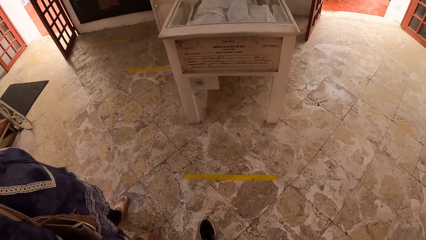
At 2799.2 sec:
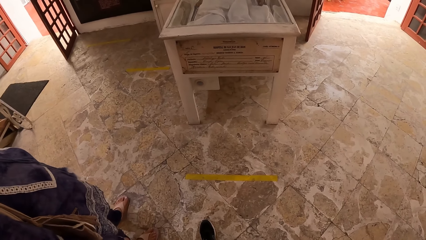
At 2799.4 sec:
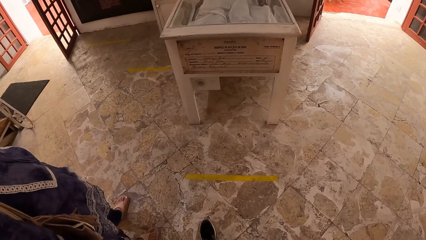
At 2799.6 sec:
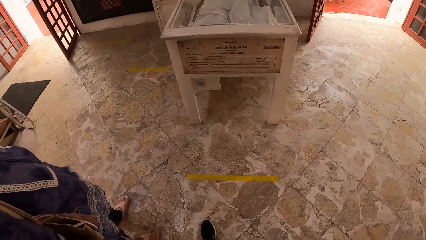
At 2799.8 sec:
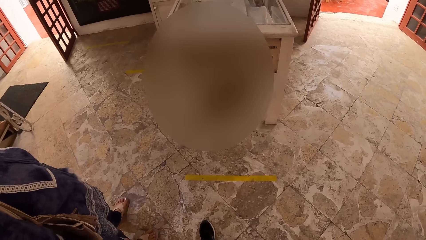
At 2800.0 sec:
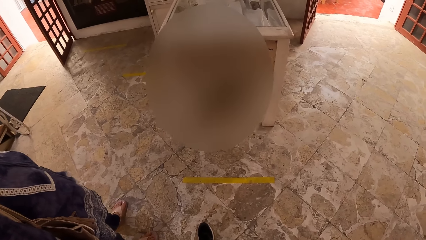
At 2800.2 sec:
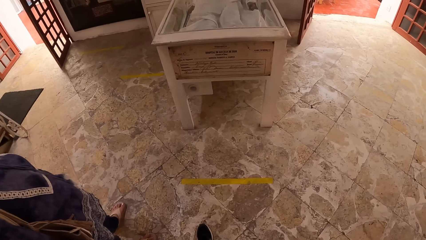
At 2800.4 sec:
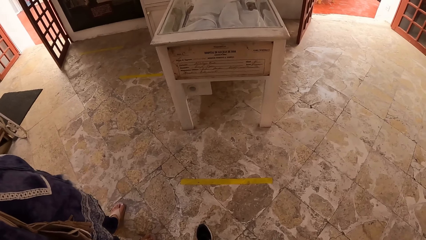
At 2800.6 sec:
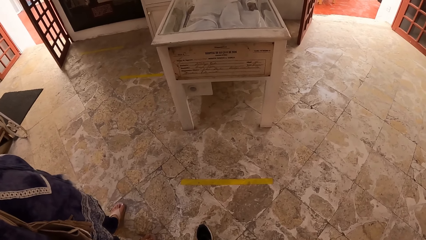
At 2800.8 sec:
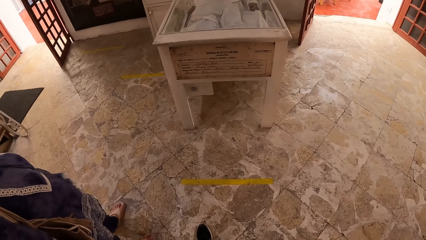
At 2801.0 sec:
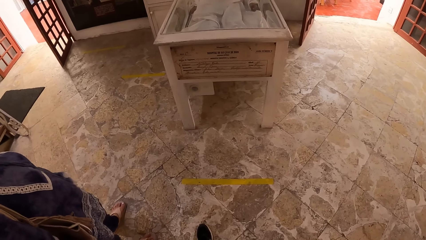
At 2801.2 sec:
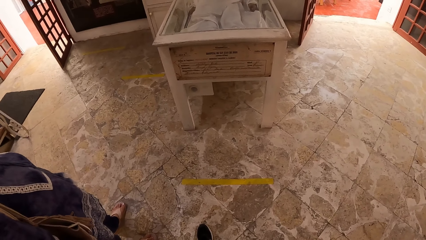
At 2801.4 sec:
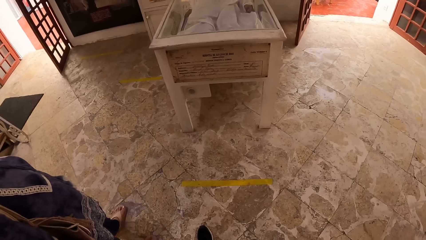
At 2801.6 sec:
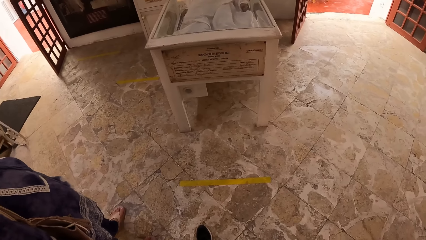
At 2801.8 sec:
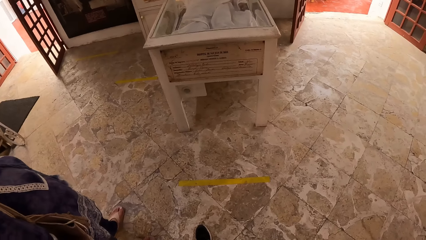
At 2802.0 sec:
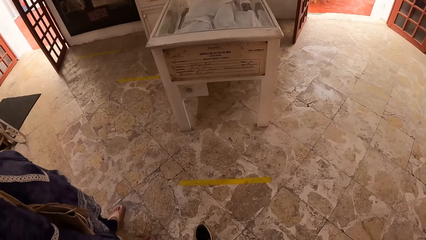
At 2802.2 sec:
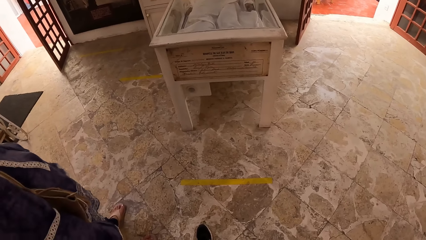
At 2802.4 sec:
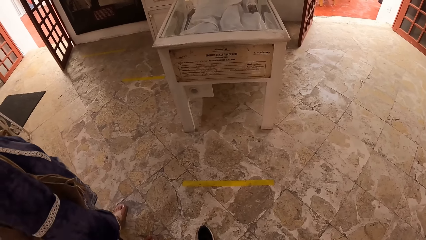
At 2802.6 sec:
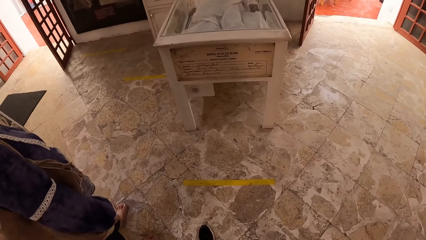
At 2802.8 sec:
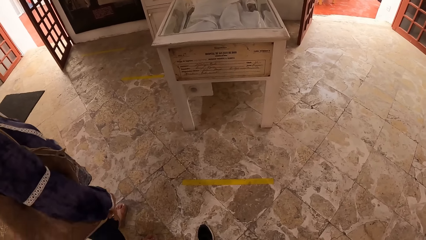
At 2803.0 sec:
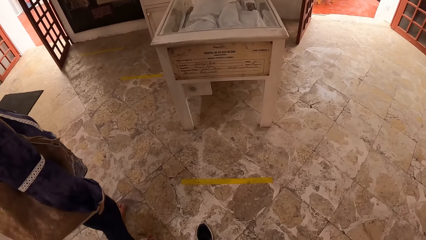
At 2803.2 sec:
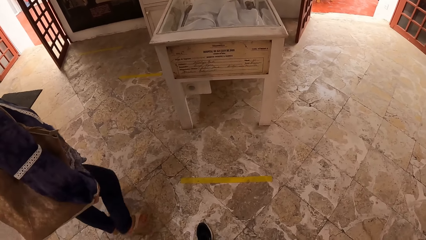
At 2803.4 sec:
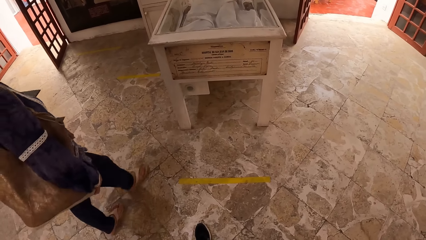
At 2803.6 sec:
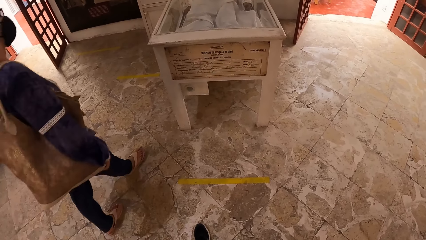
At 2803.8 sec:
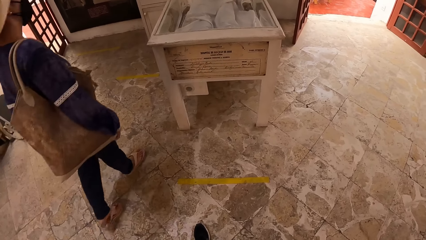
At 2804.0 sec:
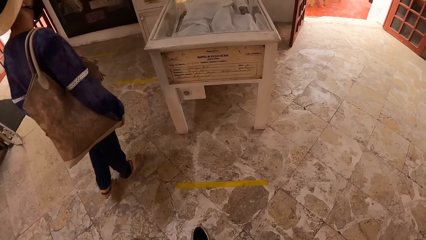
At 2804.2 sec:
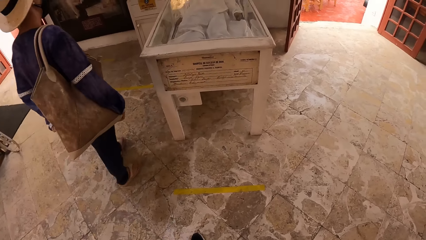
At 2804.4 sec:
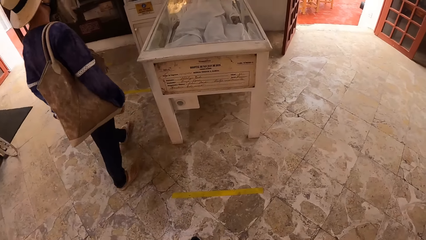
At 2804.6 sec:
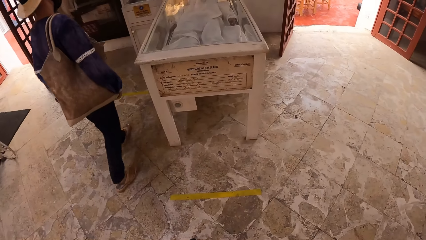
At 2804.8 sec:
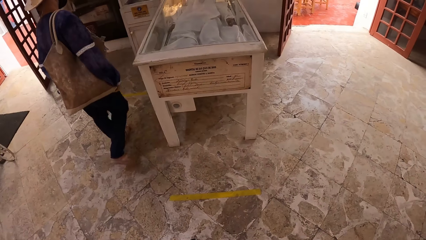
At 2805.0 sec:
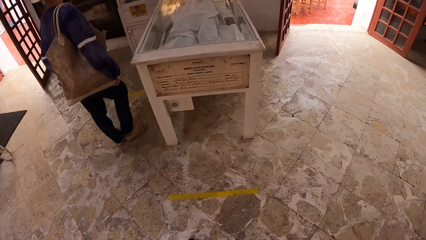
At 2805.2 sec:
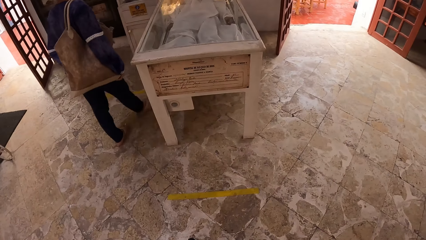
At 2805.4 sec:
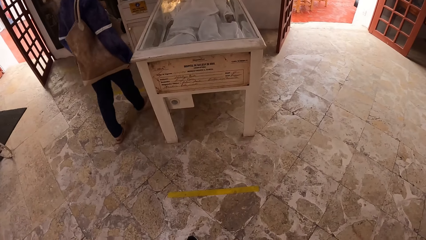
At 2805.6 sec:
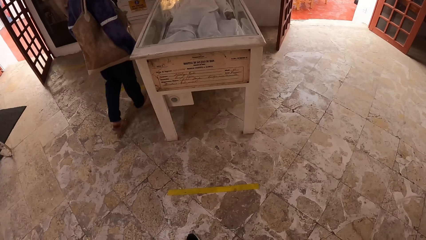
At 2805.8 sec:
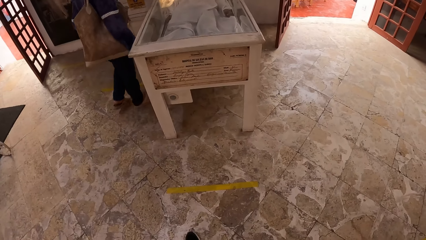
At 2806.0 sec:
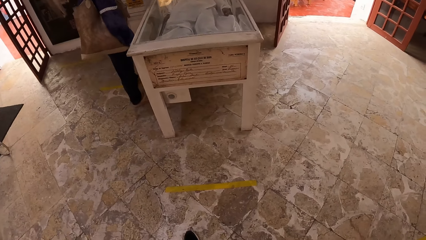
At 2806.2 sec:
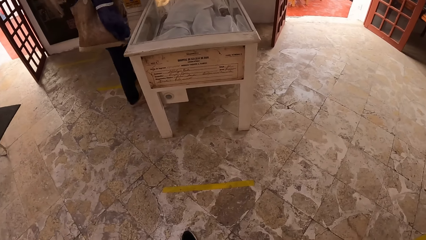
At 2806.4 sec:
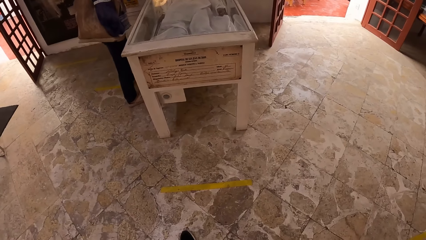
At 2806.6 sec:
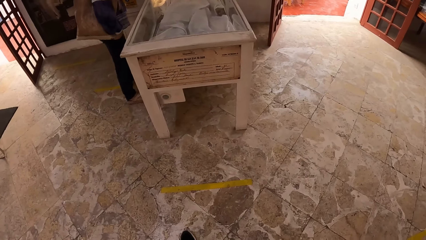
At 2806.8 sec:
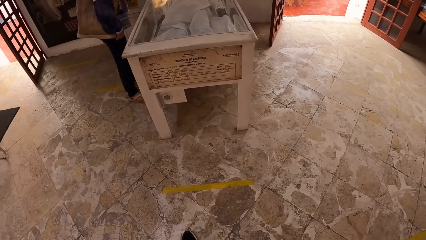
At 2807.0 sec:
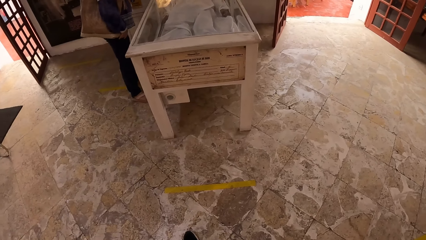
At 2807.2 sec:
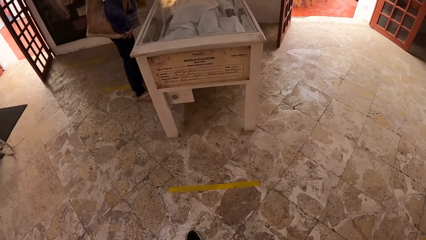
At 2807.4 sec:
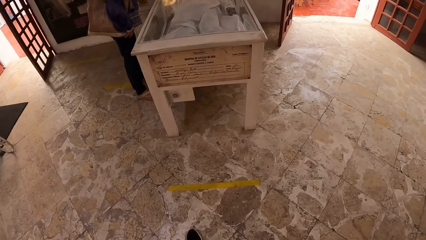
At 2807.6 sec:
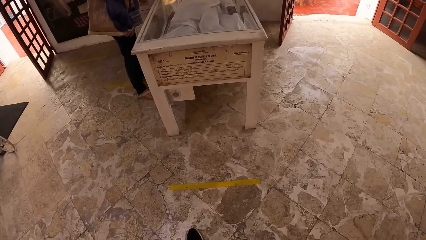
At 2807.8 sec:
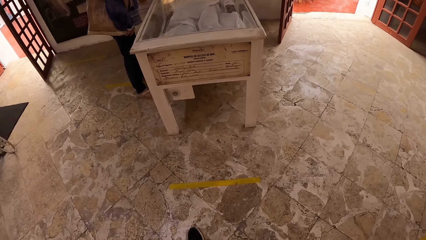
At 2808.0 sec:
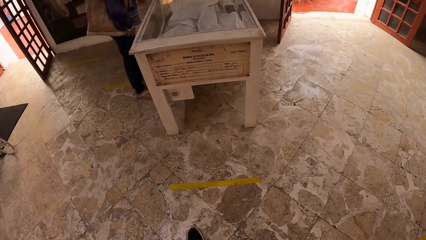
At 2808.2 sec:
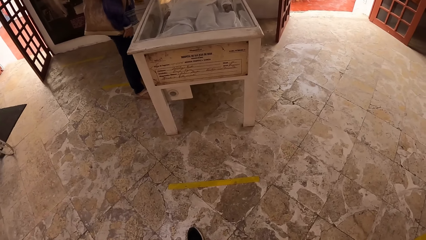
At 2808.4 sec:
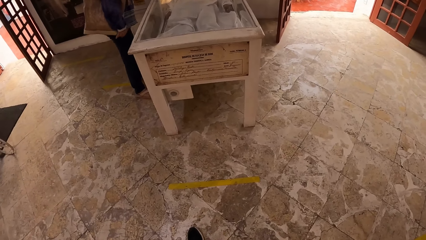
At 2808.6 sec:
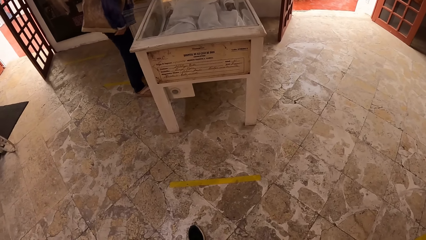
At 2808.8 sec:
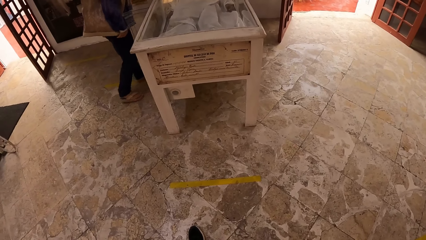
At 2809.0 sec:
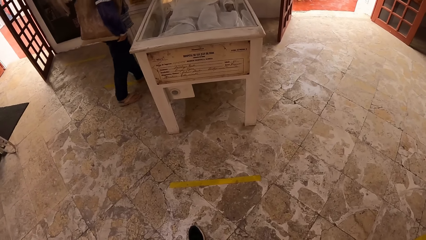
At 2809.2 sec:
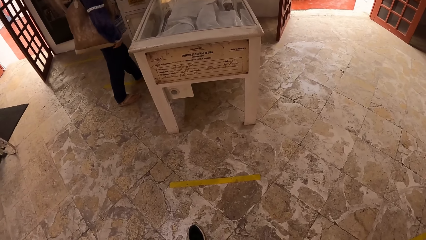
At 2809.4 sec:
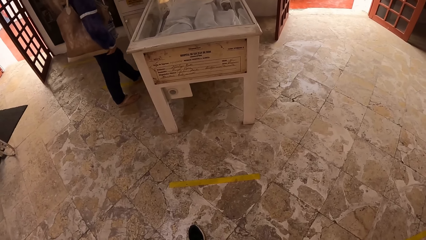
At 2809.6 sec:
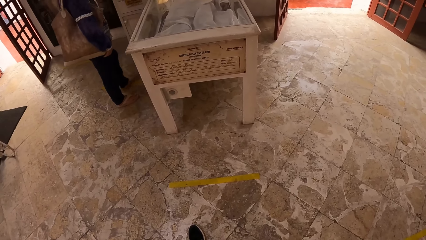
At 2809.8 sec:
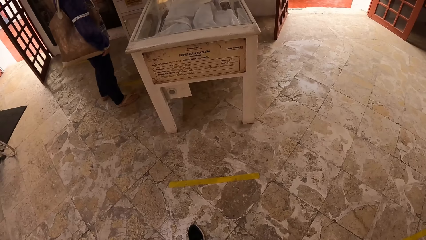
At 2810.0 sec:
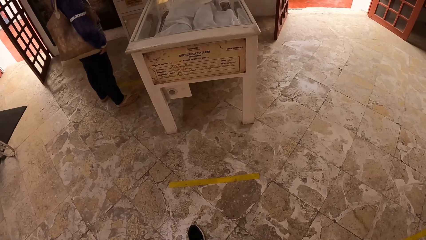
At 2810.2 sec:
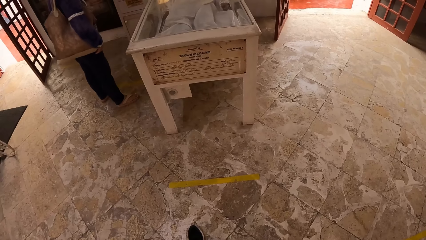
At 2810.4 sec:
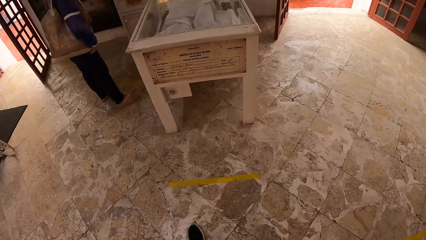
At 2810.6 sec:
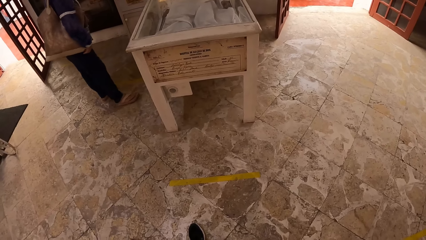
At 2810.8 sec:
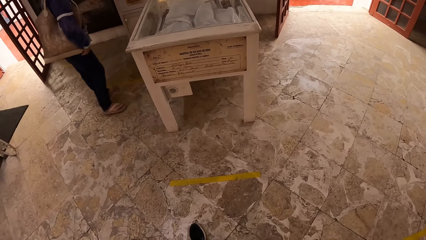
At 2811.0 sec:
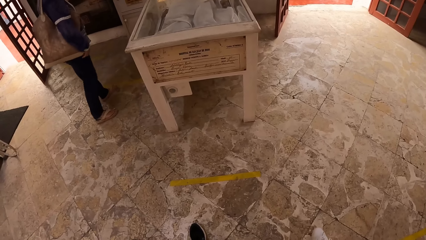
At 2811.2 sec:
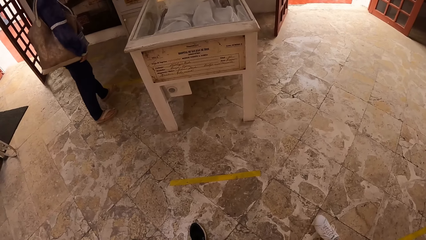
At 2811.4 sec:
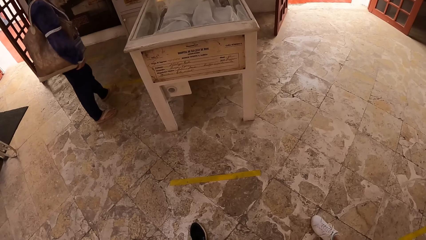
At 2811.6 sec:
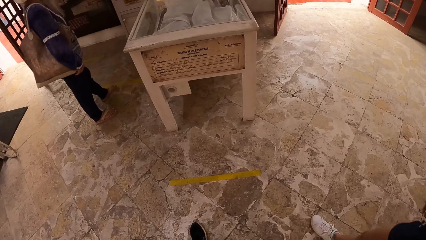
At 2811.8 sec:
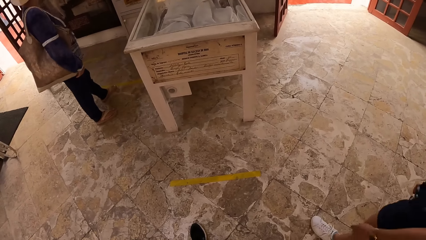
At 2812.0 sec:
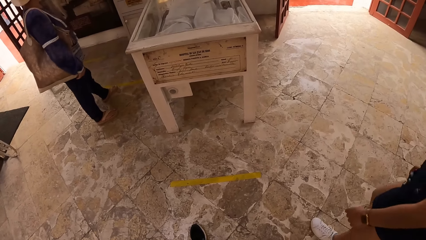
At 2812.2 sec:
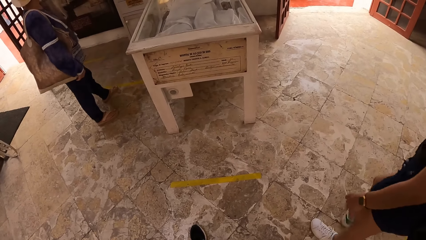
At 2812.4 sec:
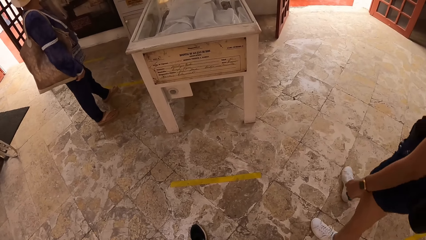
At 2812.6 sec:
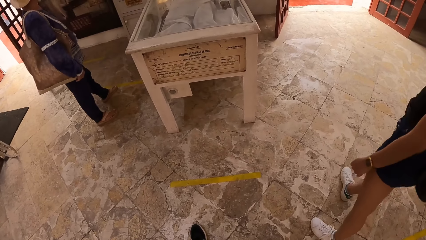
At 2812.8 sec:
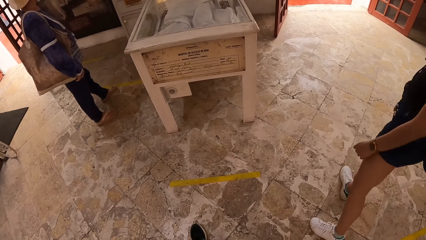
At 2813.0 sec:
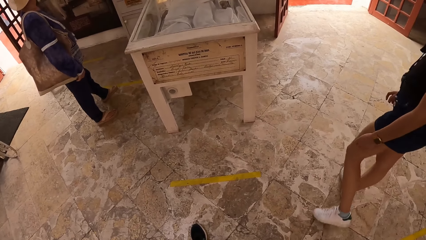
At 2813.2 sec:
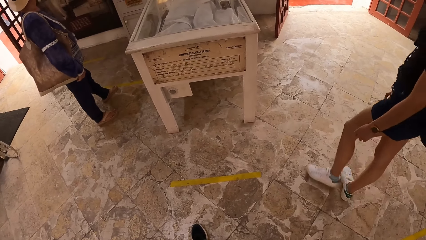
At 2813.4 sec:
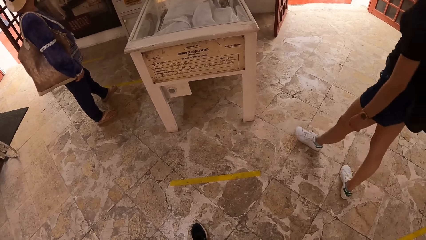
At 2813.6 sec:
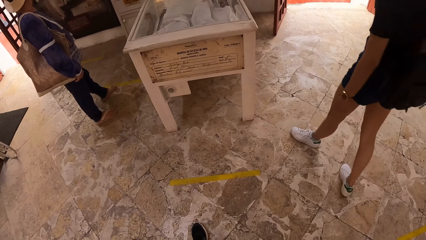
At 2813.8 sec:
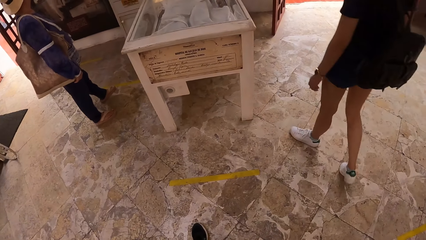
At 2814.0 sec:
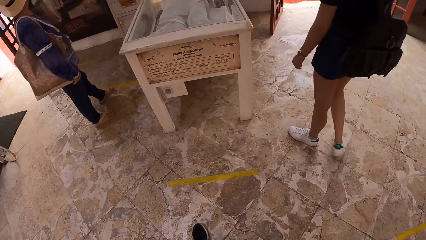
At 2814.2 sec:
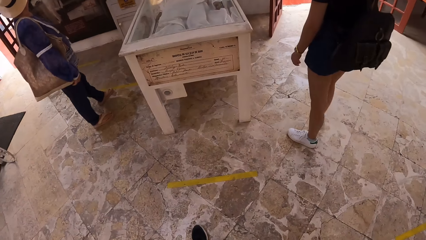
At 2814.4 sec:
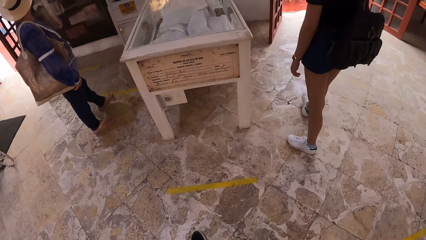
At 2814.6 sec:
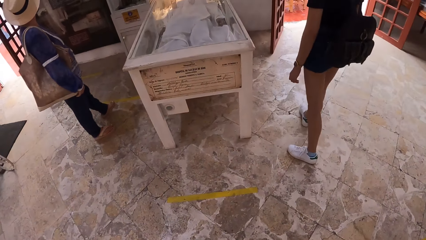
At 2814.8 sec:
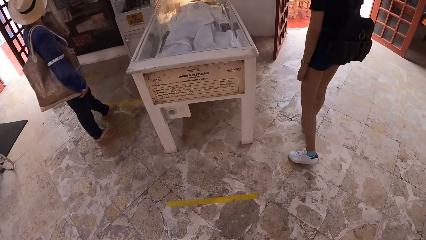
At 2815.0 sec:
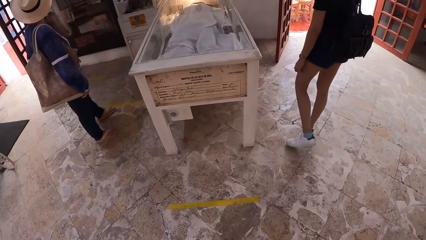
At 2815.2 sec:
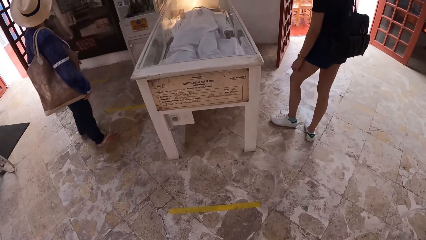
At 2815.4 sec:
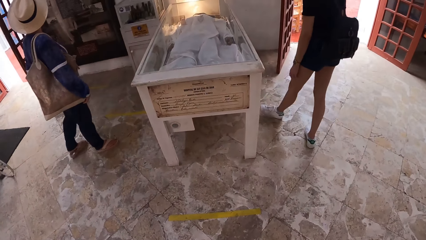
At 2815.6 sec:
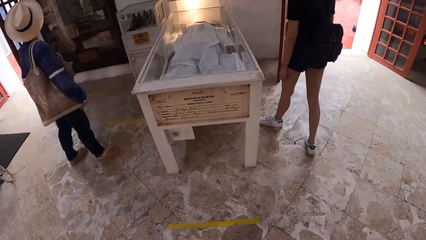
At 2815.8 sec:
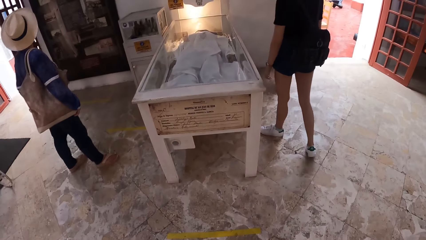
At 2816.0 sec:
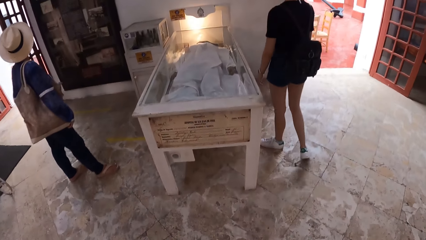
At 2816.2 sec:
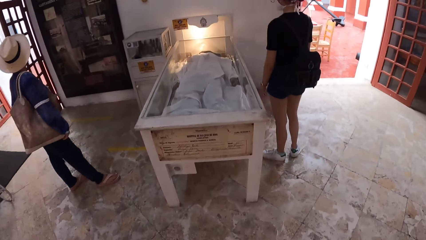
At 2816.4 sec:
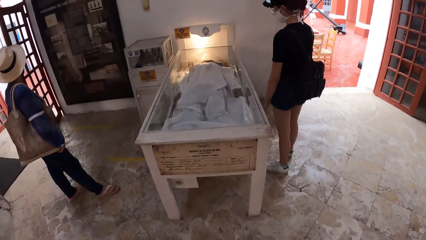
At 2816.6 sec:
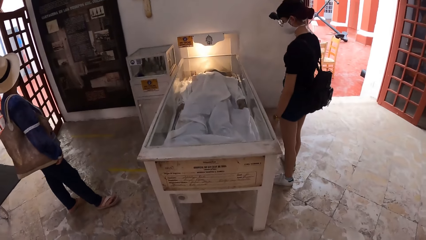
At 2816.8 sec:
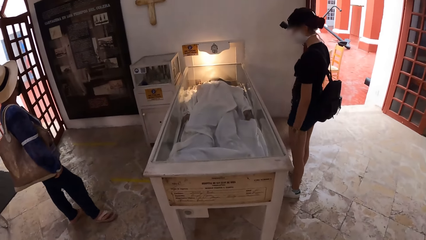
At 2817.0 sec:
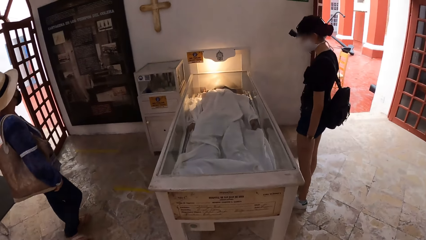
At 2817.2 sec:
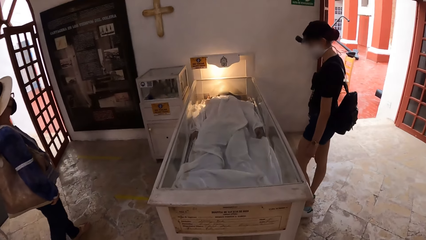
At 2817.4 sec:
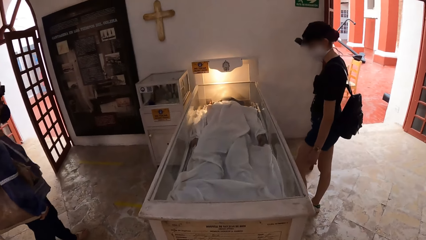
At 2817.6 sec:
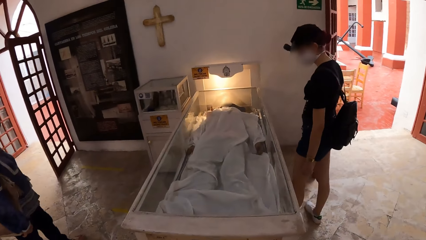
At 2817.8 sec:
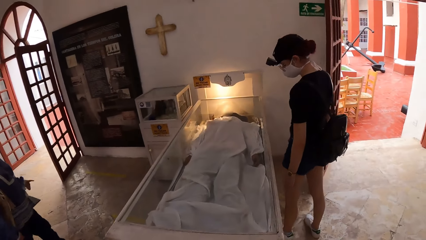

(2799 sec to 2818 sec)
A lady walks around. The lady moves around. Another lady walks towards the artifact.
